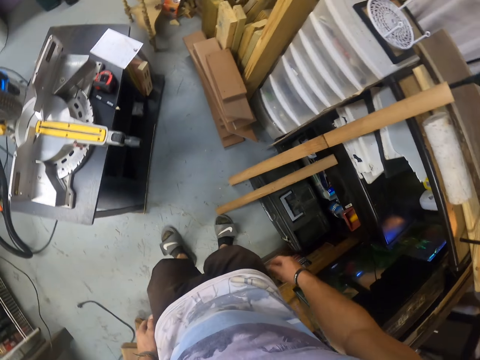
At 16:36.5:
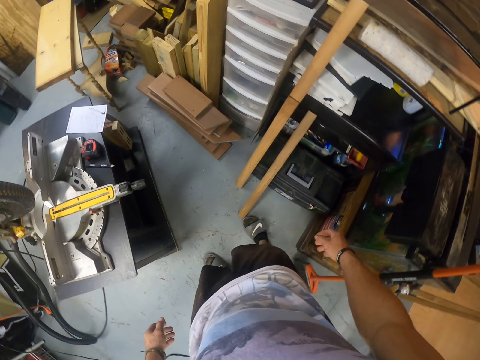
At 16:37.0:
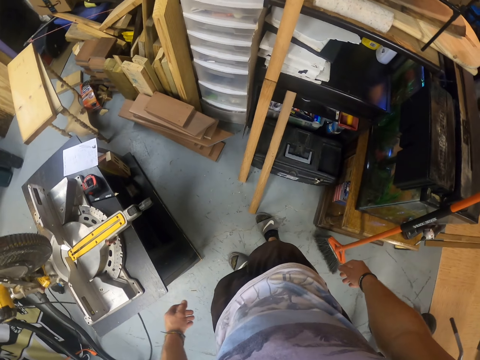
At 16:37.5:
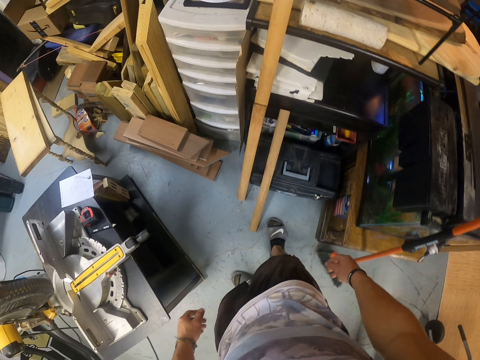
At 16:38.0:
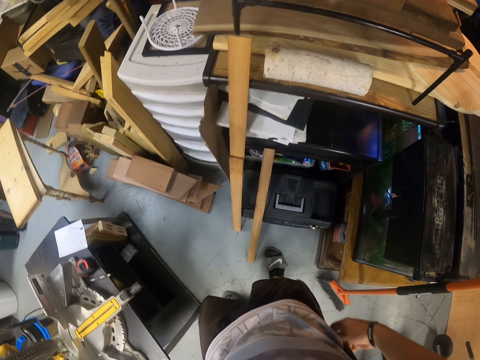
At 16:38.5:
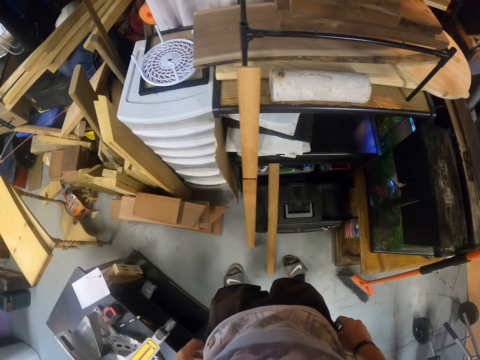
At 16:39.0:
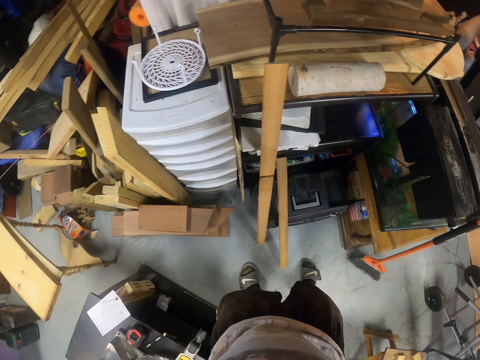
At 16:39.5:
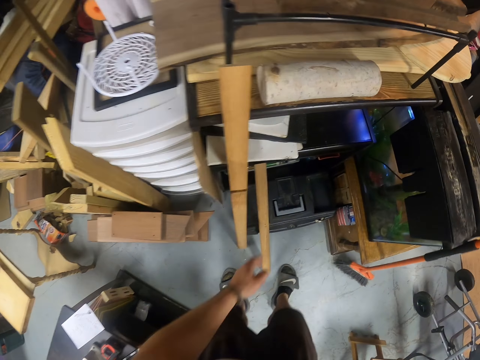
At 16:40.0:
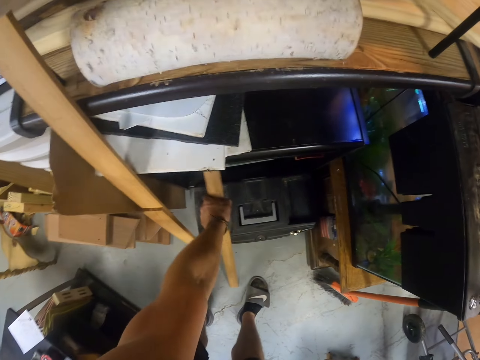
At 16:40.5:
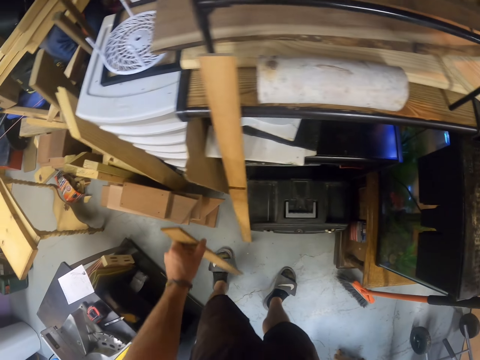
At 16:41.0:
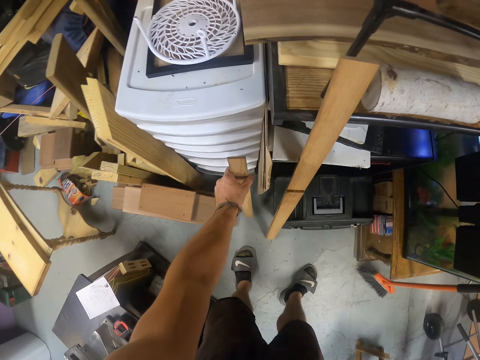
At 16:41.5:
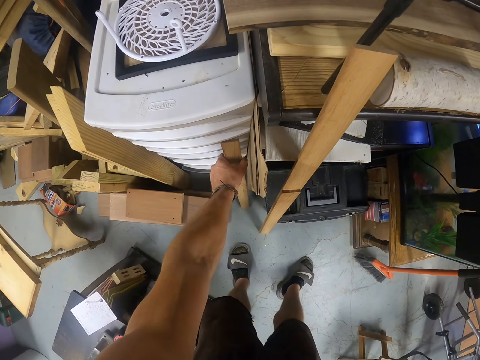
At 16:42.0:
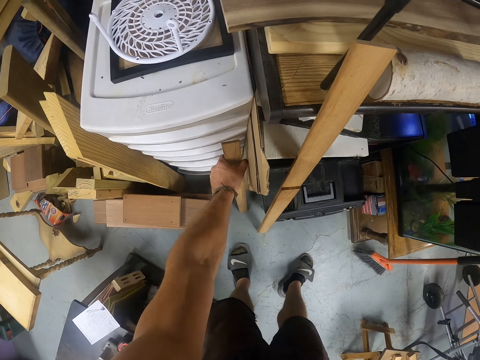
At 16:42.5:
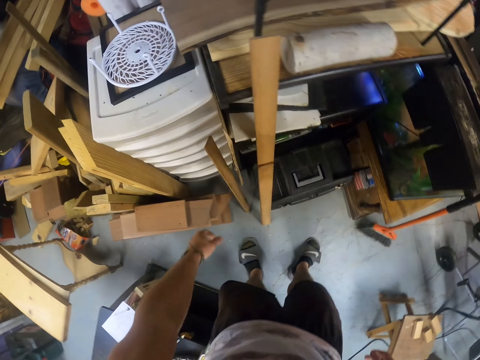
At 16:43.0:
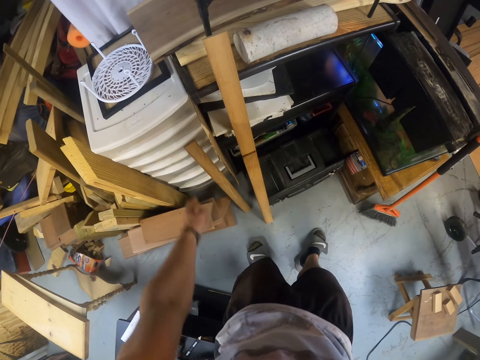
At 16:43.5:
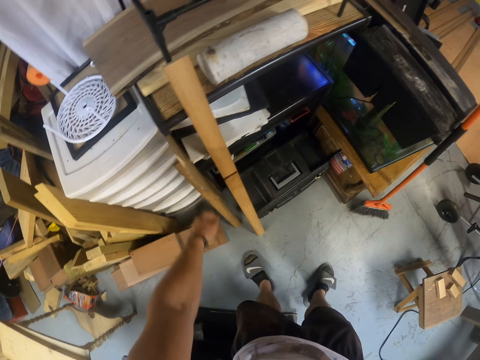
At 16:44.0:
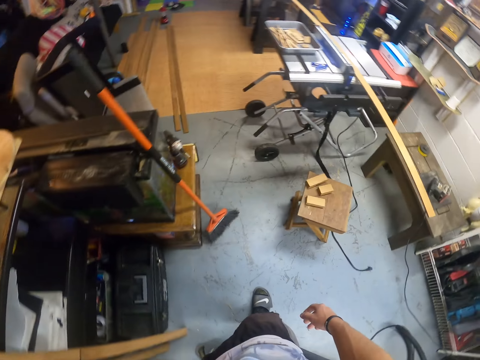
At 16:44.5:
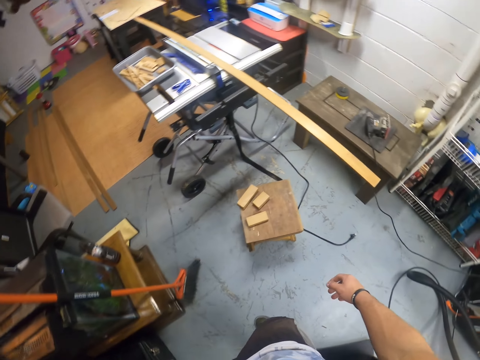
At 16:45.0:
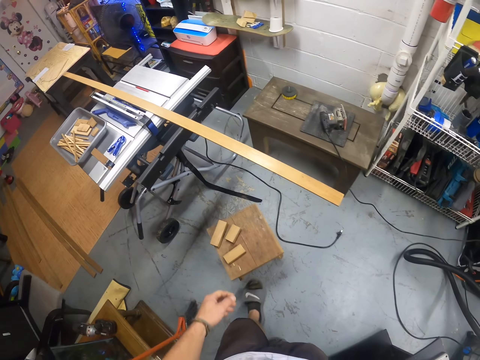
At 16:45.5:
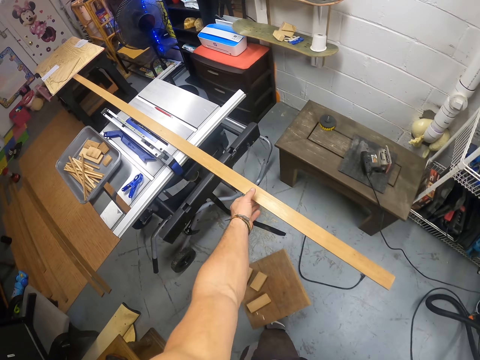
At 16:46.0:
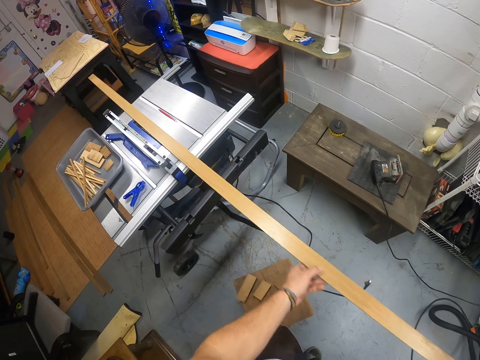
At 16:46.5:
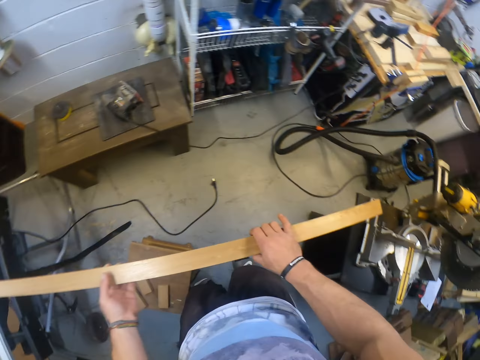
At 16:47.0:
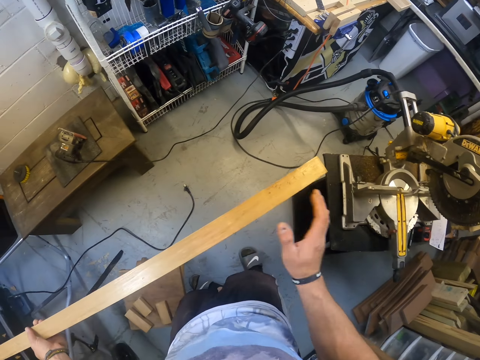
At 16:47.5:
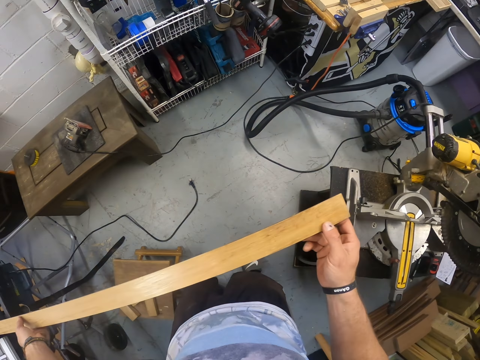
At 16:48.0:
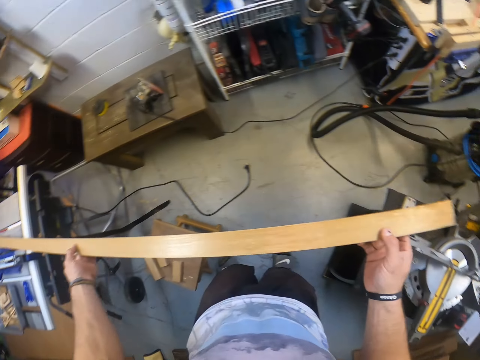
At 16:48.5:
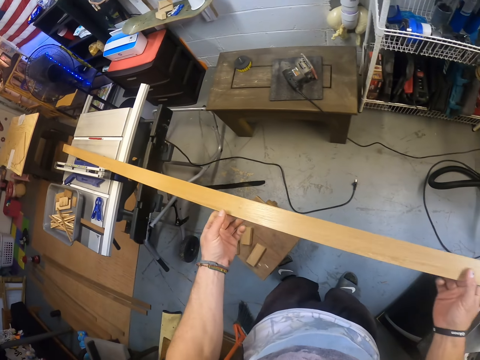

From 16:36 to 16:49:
The camera wearer looks around. He adjusts his shorts with both hands. He picks the piece of wood from the floor with his left hand. He drops the piece of wood in his left hand on the floor. He touches the piece of wood on the floor with his left hand. He walks towards the wood. He pulls a piece of wood from a measuring table with both hands.

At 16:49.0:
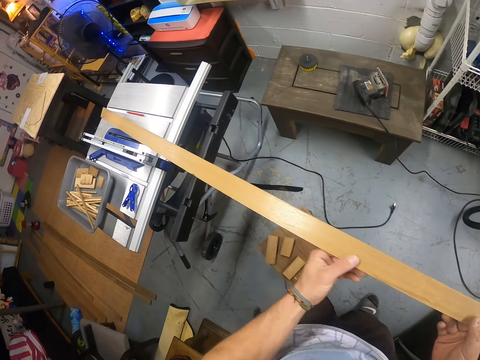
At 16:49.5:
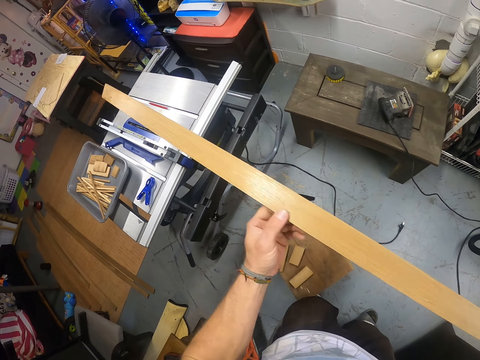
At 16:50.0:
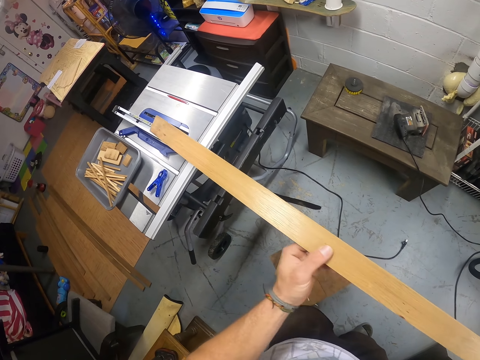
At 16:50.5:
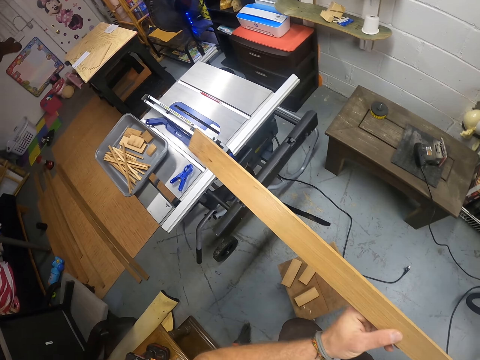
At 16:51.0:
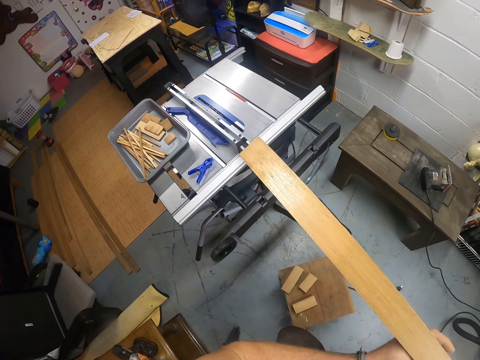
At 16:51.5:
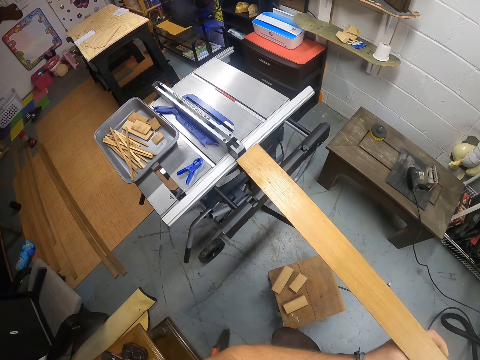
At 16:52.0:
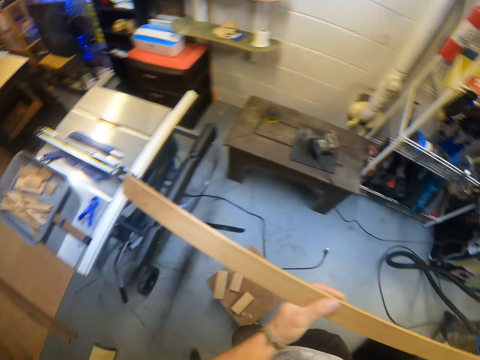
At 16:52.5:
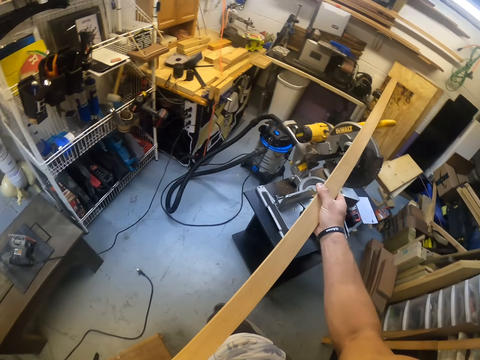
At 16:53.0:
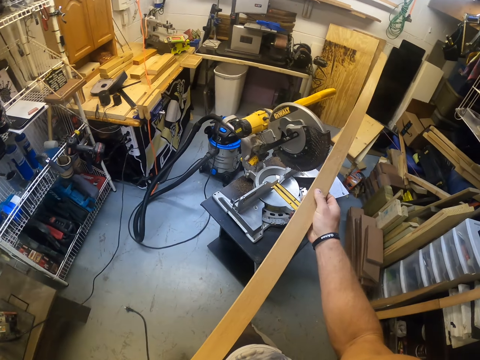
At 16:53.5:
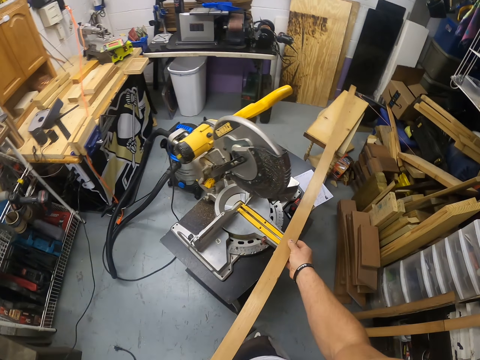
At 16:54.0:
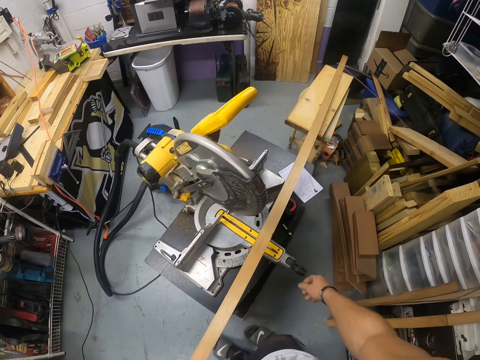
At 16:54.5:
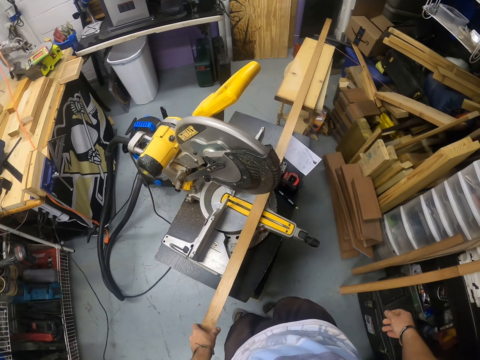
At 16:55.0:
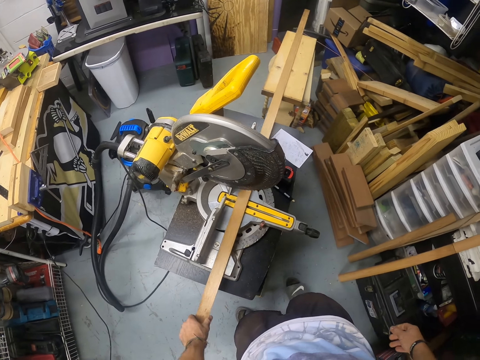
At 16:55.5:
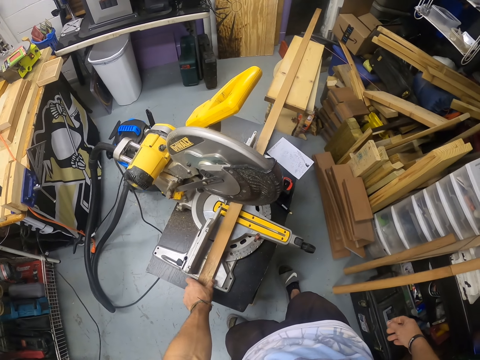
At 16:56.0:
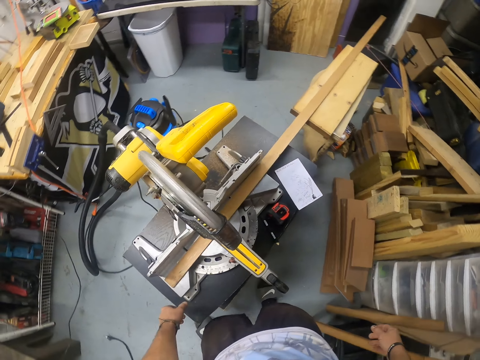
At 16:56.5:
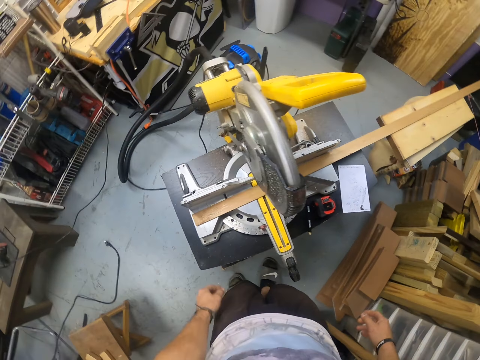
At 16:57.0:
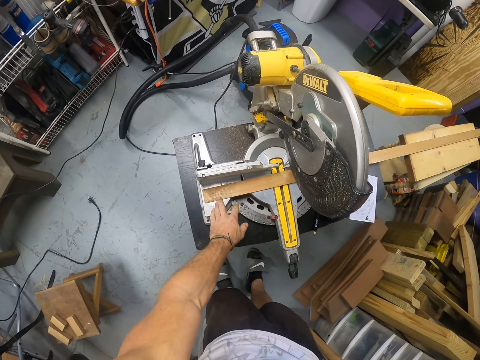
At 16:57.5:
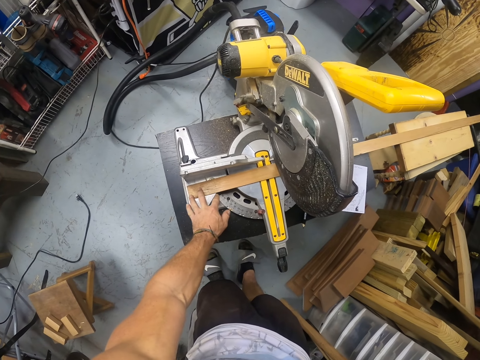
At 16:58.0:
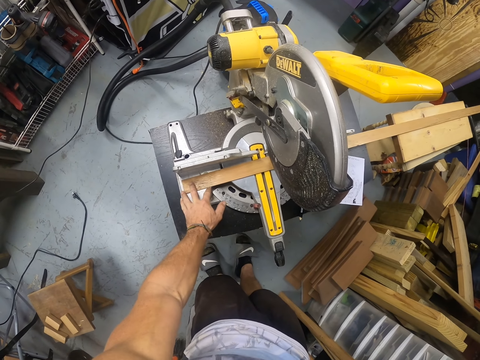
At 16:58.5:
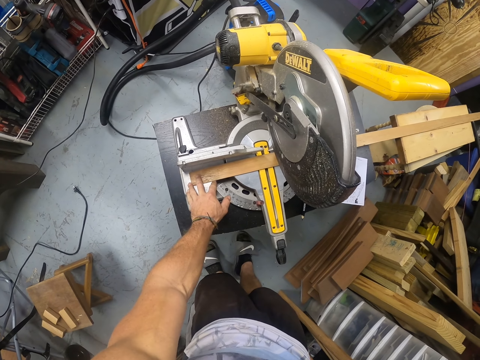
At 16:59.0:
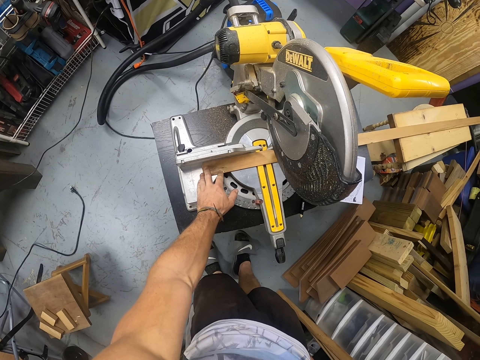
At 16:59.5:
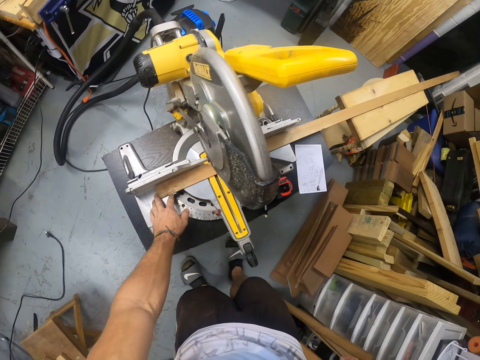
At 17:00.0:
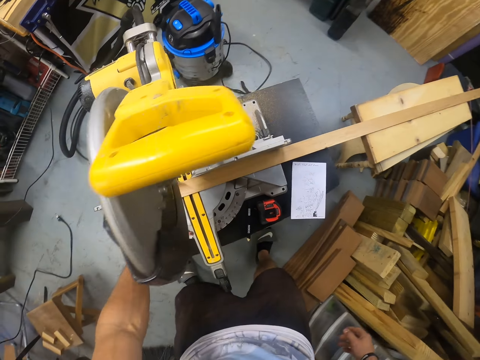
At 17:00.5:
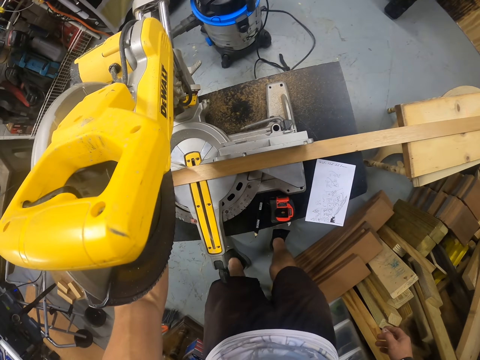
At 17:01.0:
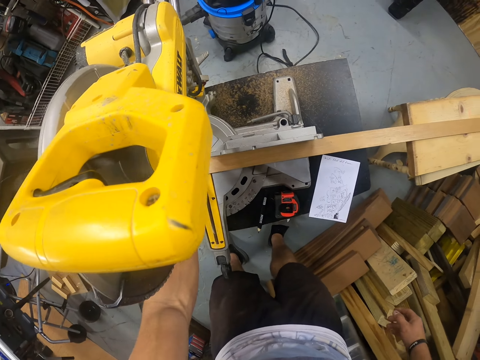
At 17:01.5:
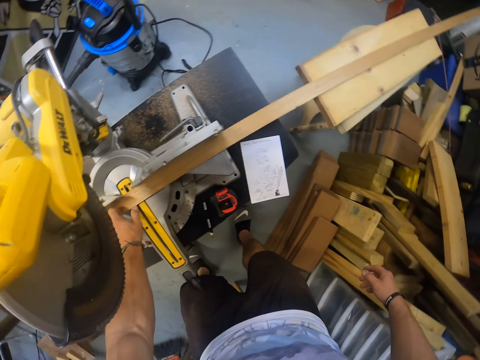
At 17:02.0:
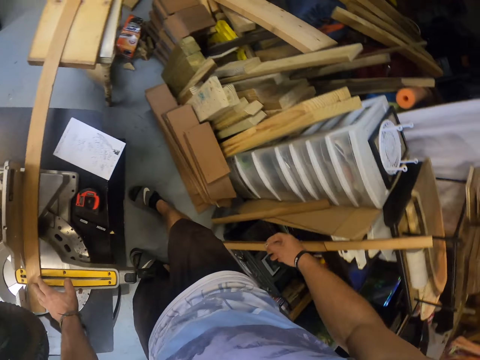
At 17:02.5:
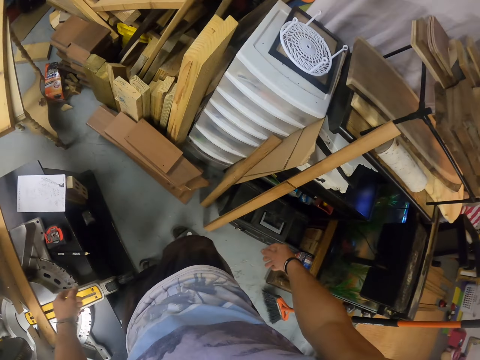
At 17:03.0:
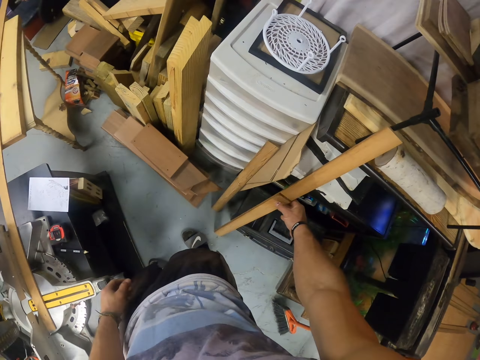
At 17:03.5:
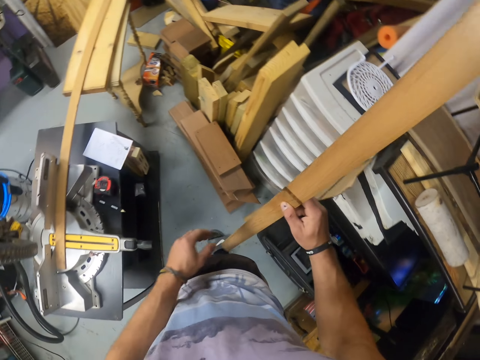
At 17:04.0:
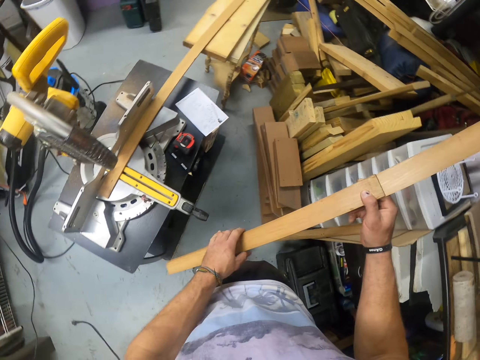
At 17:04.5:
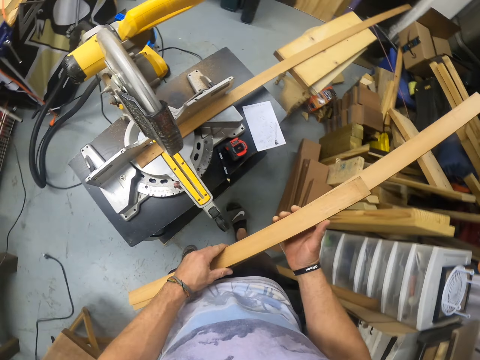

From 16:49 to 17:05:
The camera wearer picks the wood. He stares at the wood. He drops the piece of wood on the mitre saw with both hands. He repositions the piece of wood on the mitre saw with his left hand. He looks around. He picks two pieces of wood from the floor with his right hand. He passes the pieces of wood in his right hand to his left hand.
